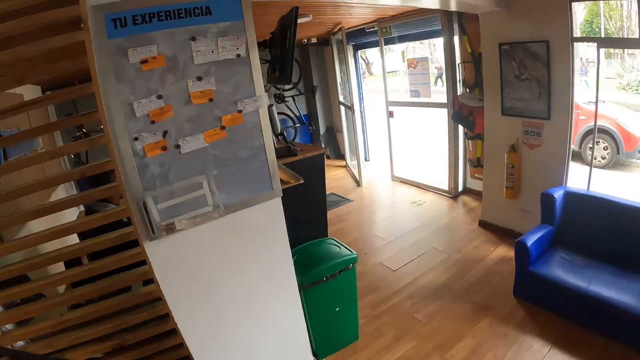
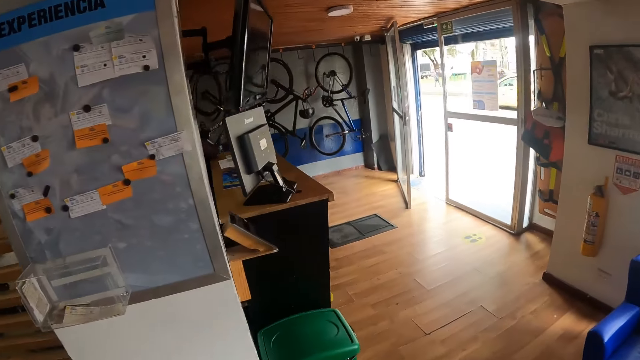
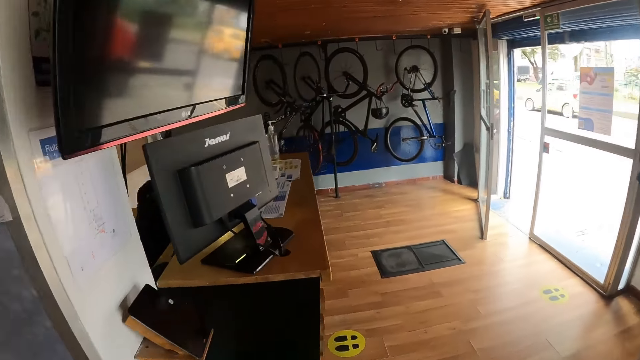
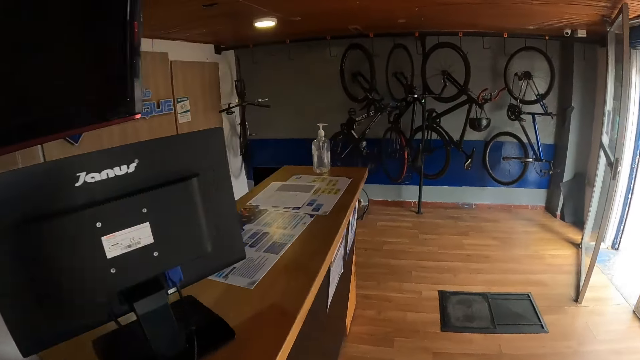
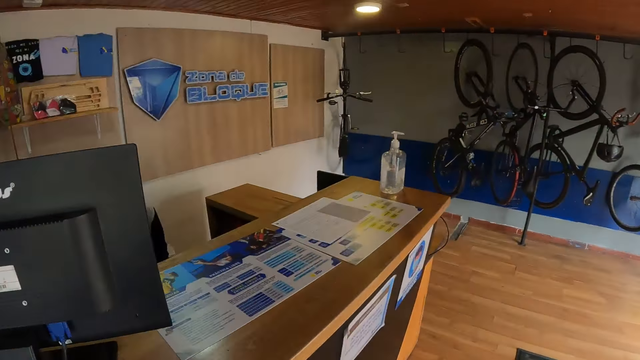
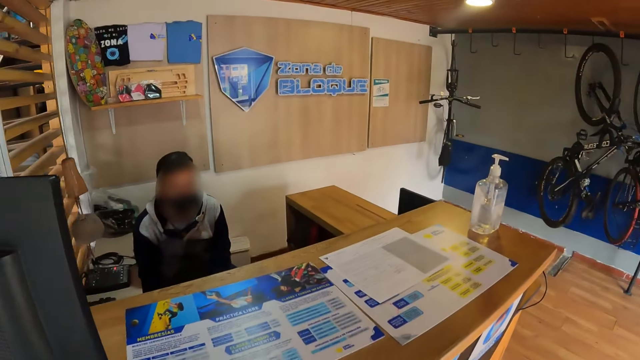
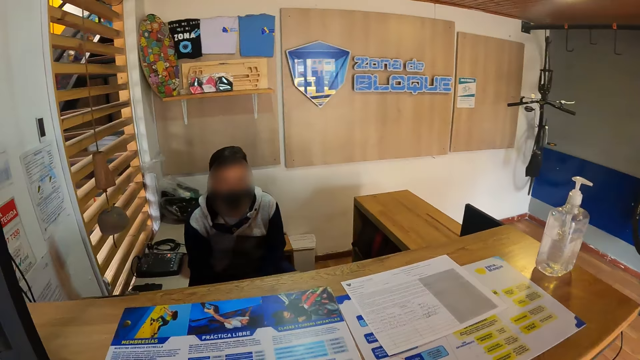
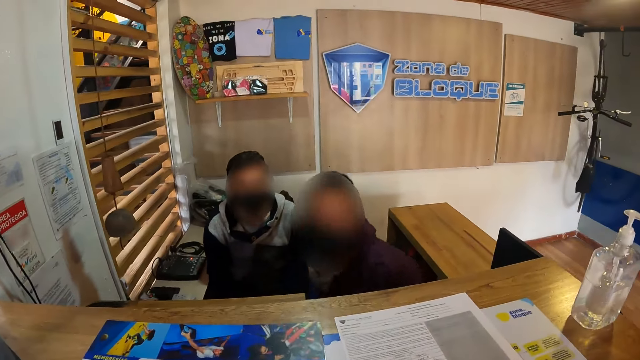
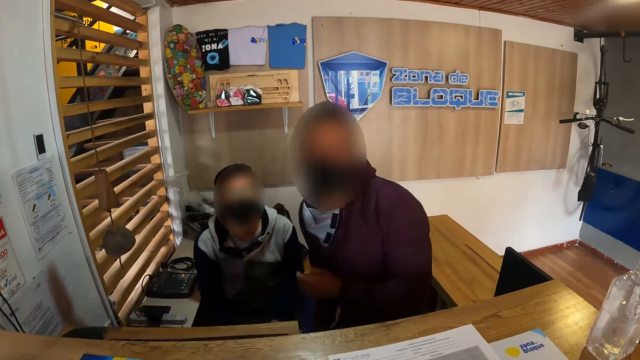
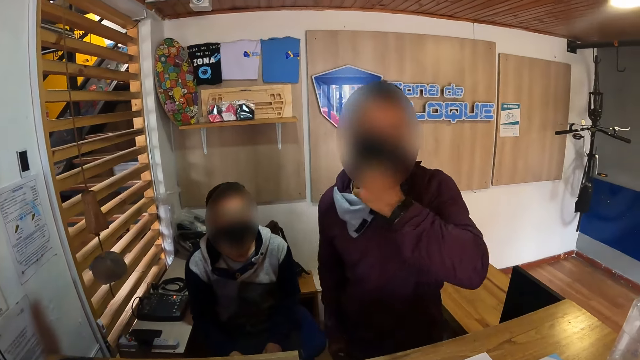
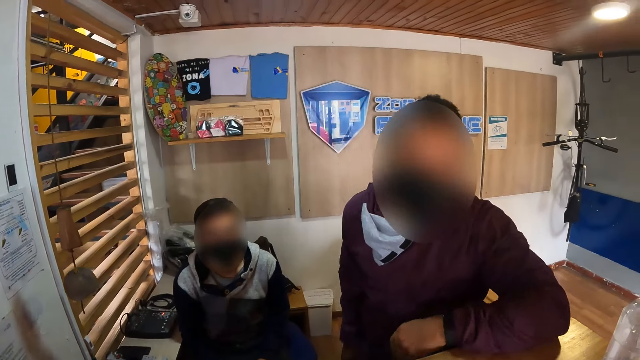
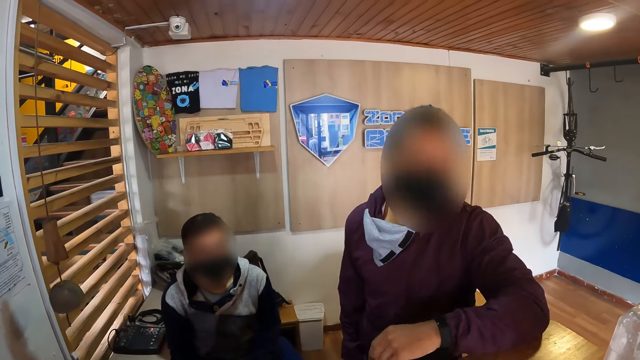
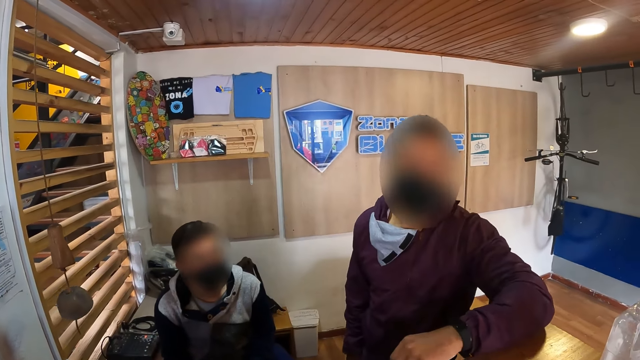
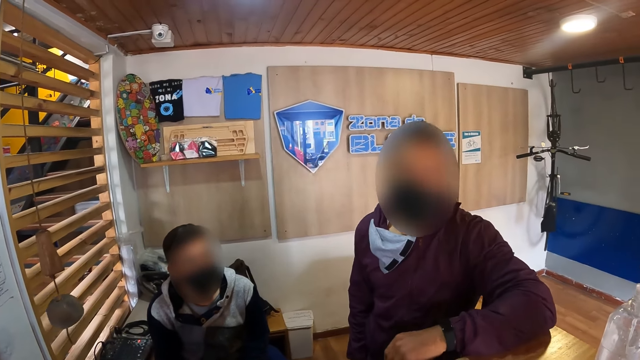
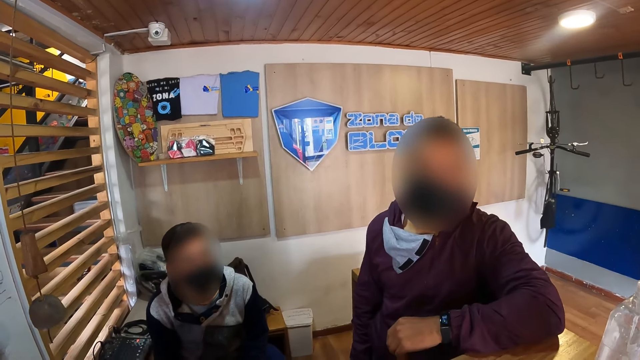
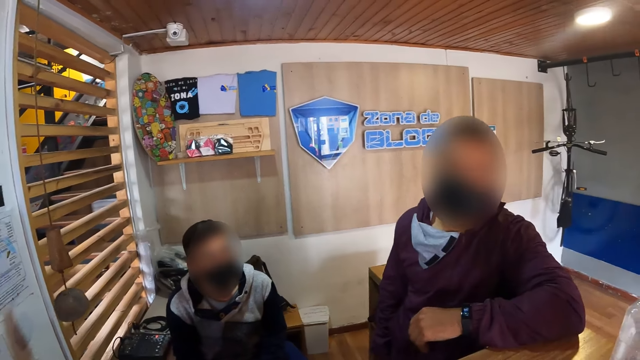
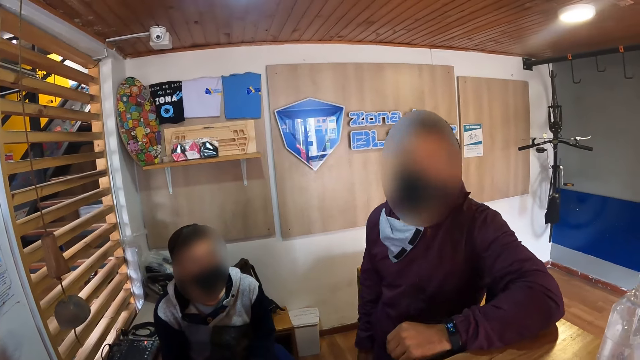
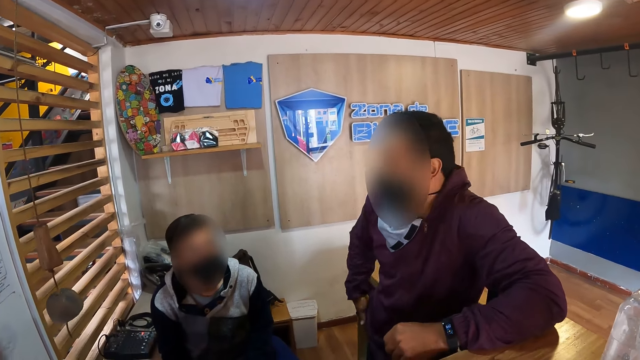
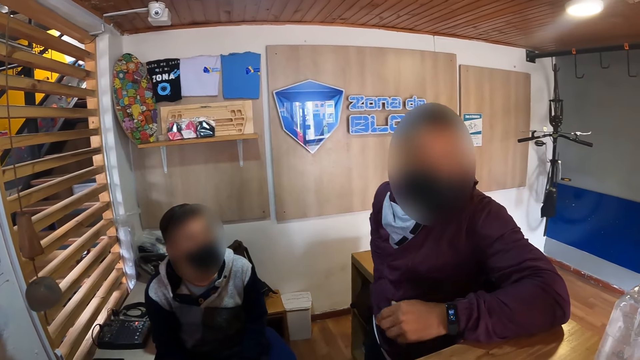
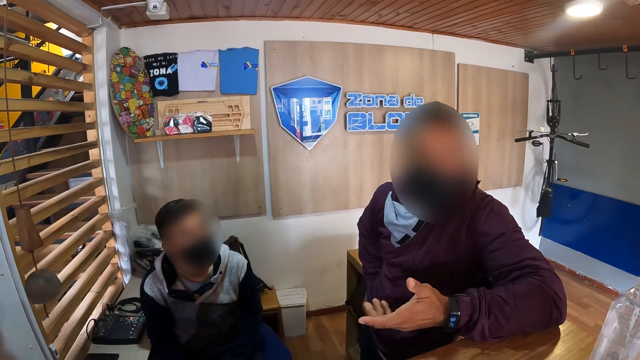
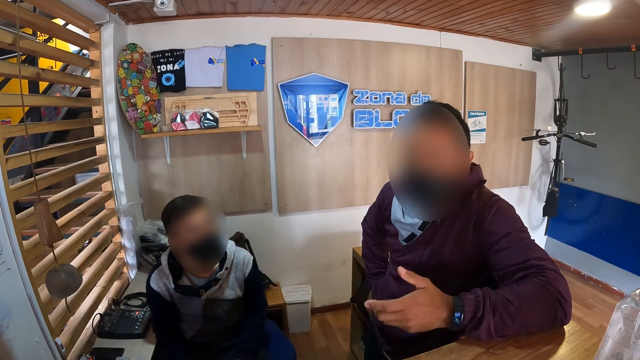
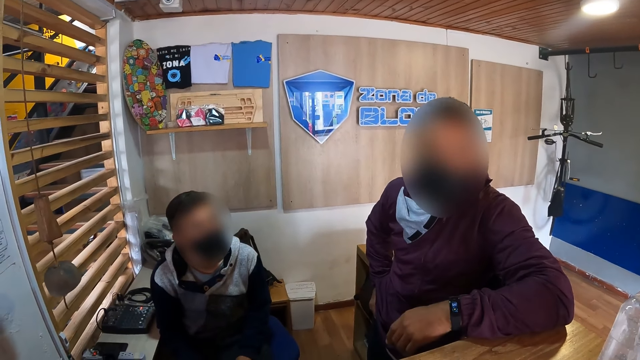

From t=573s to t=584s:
The camera wearer converses with a man. The man places his left hand on a countertop. The man converses with the camera wearer.

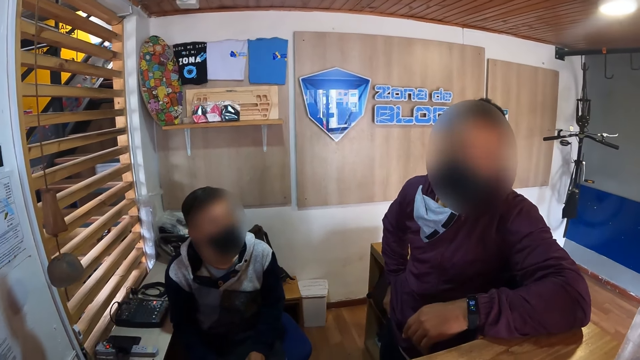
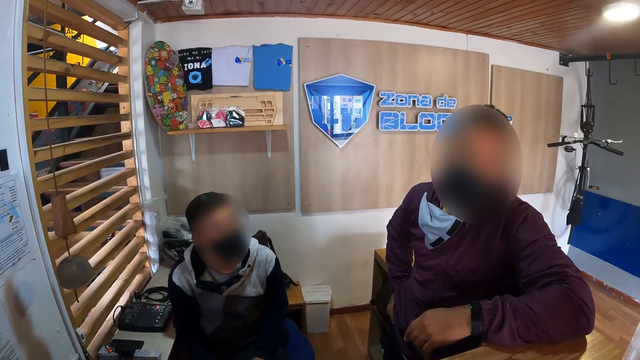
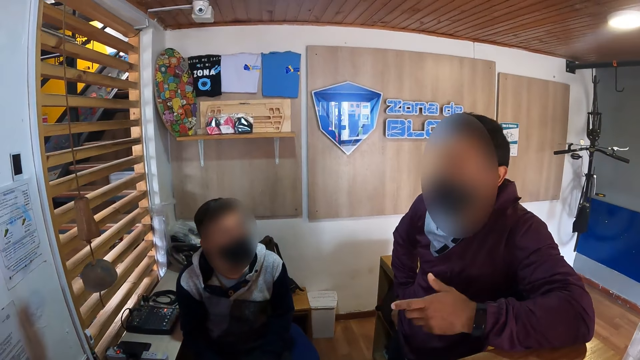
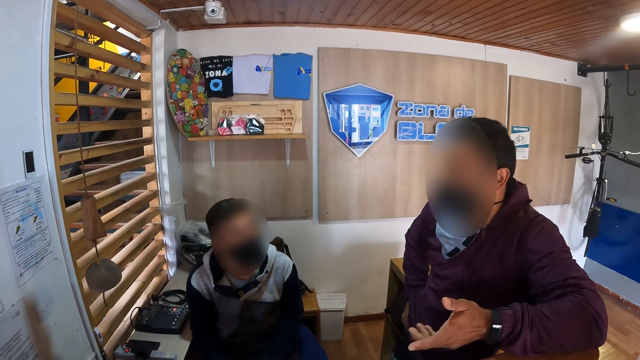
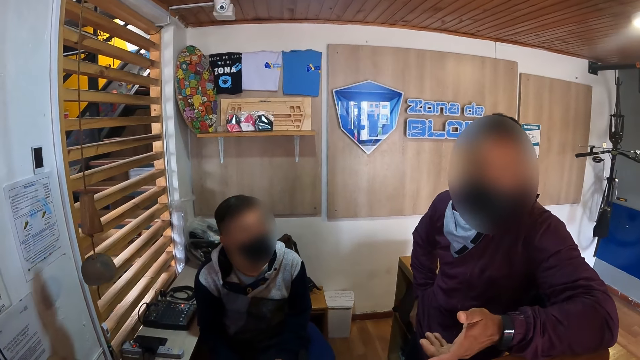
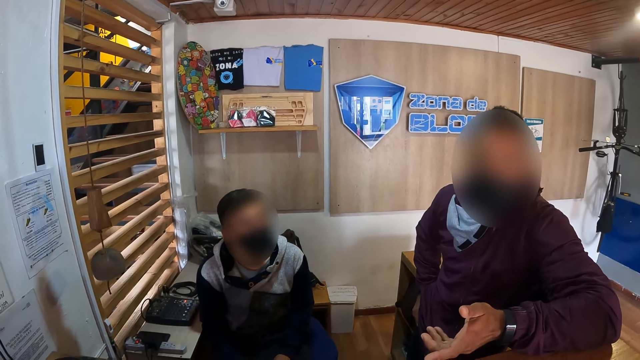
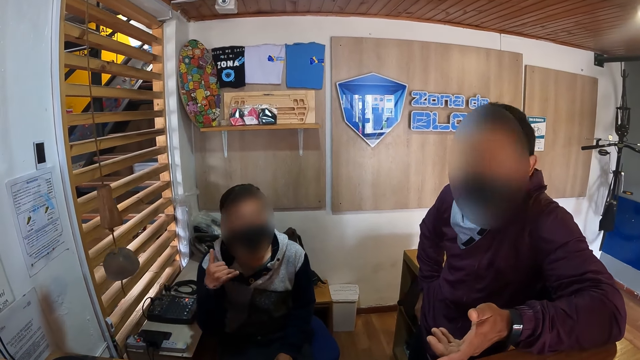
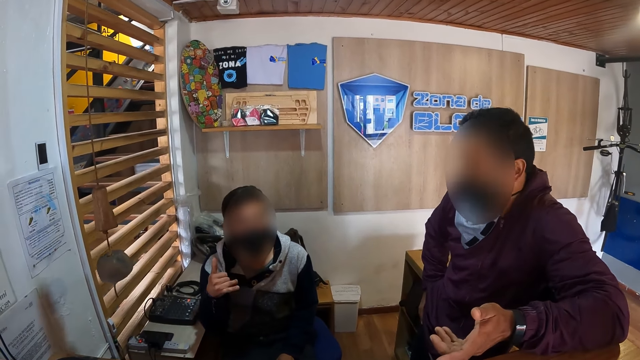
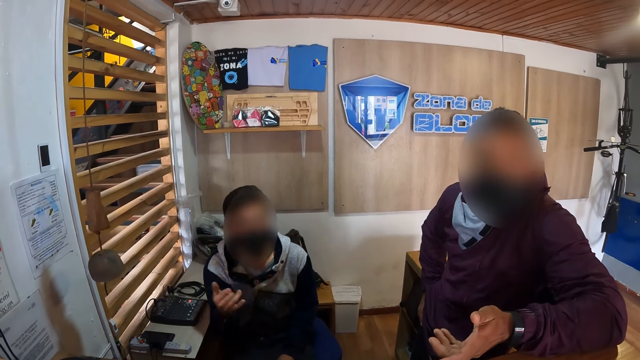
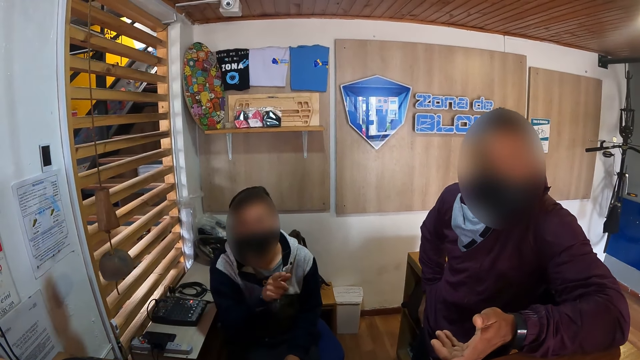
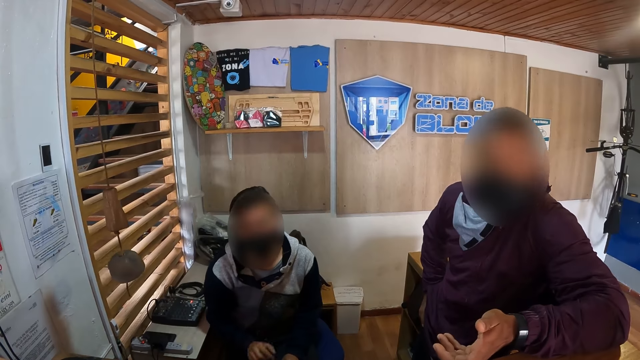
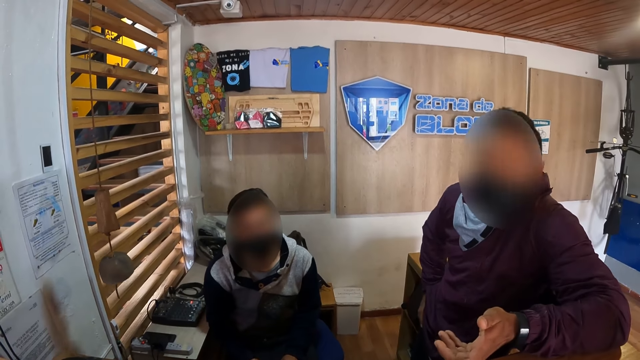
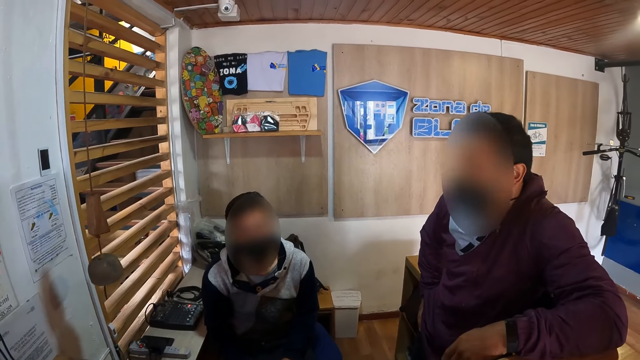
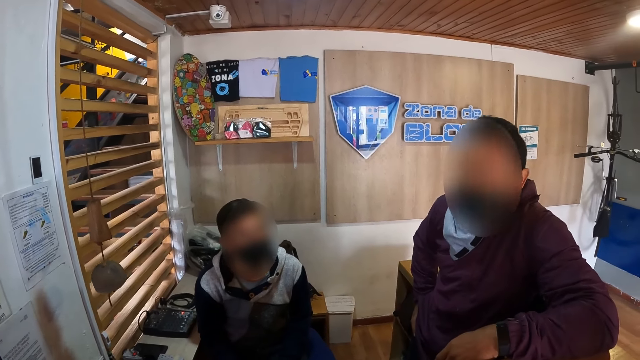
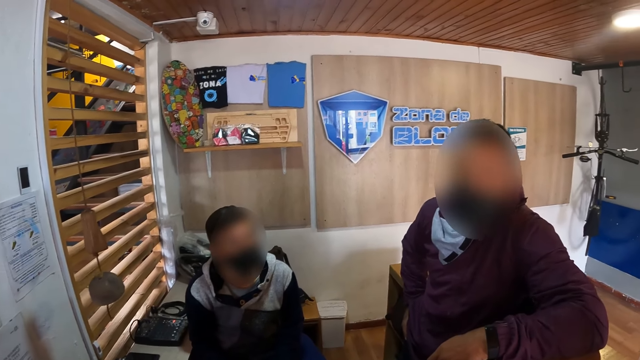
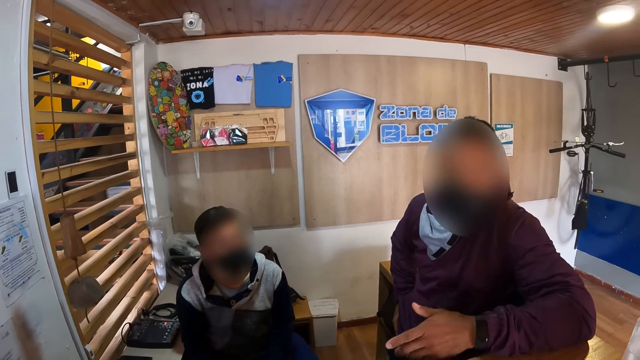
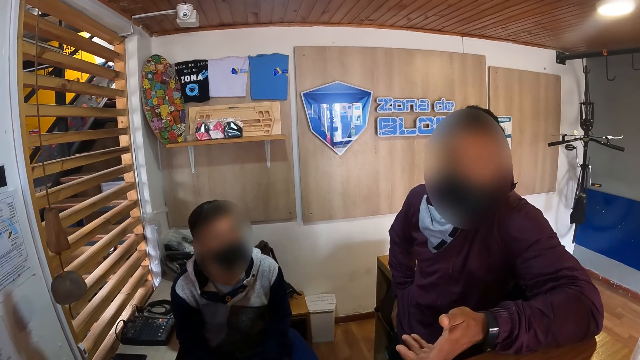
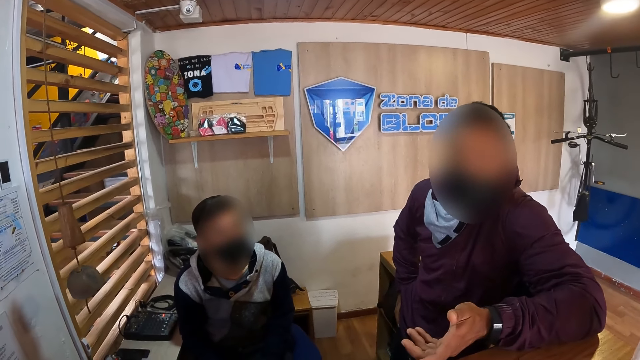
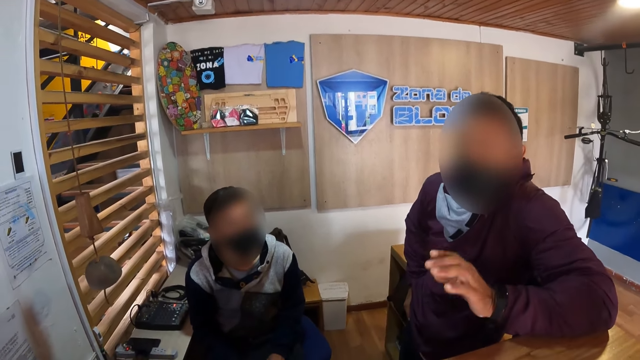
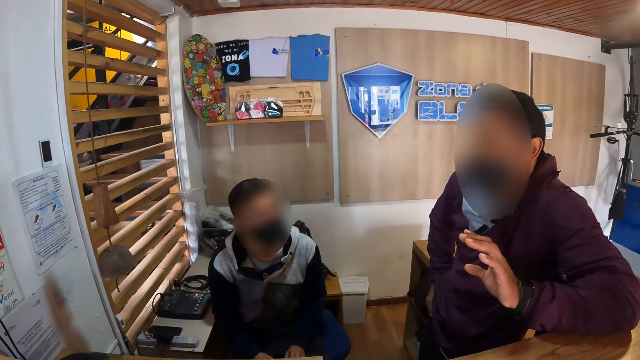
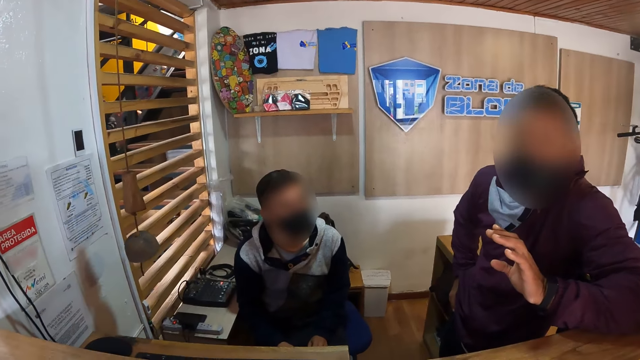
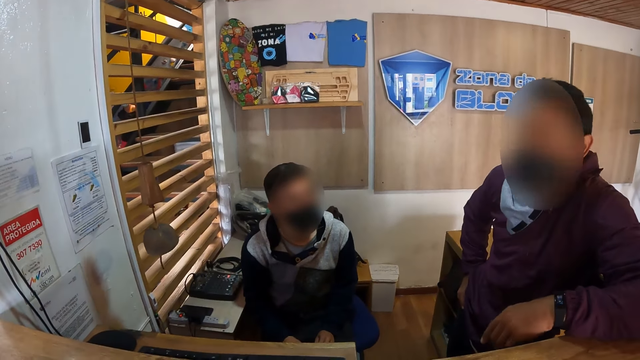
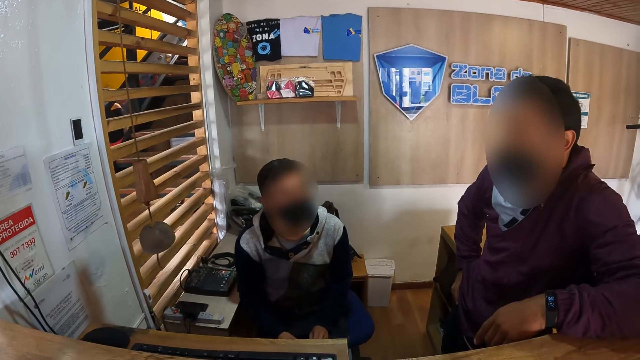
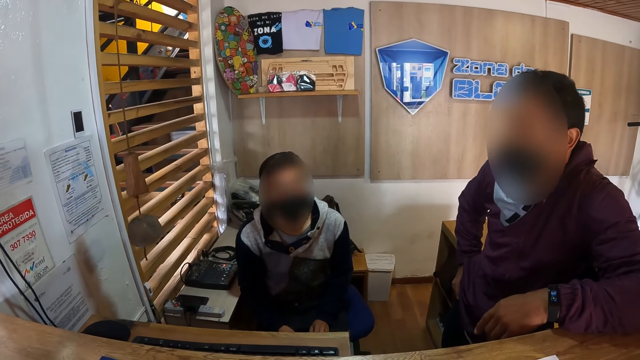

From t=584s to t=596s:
A man converses with the camera wearer. Another man converses with the camera wearer.
